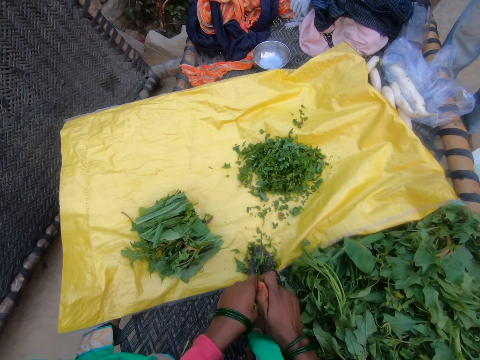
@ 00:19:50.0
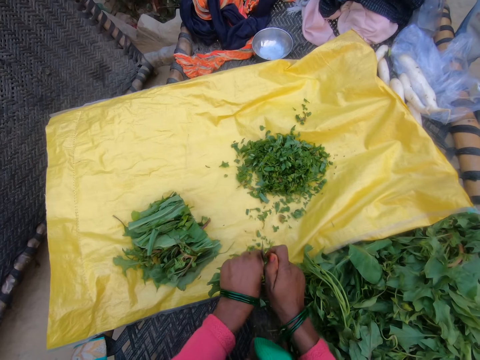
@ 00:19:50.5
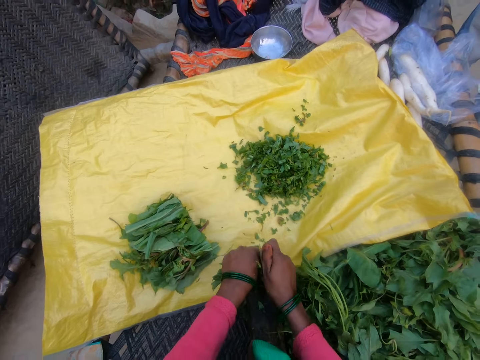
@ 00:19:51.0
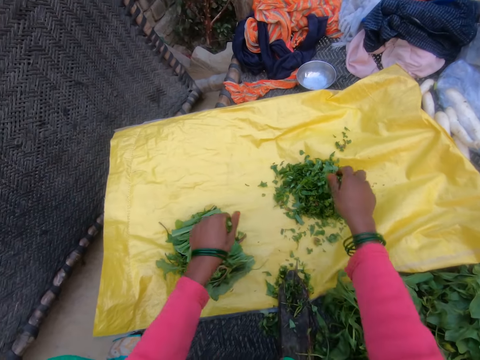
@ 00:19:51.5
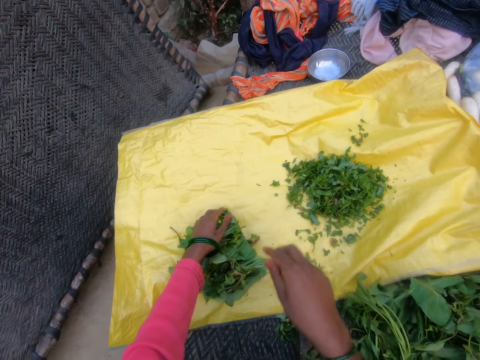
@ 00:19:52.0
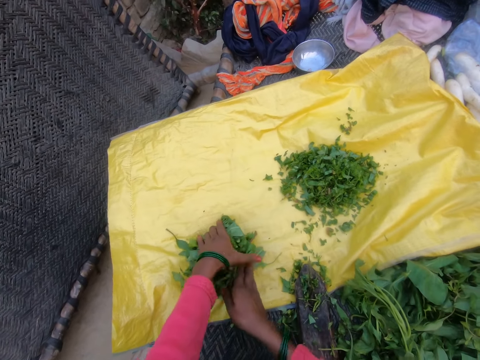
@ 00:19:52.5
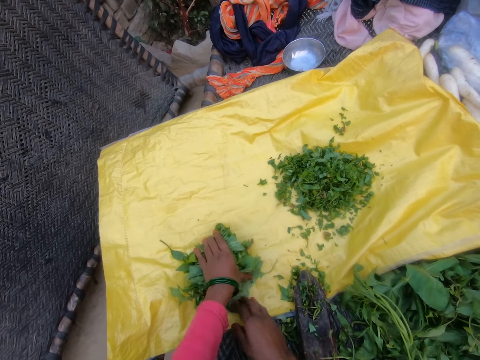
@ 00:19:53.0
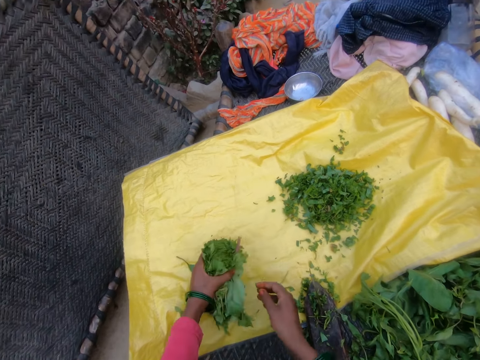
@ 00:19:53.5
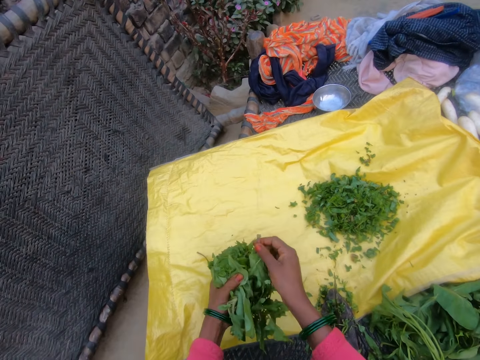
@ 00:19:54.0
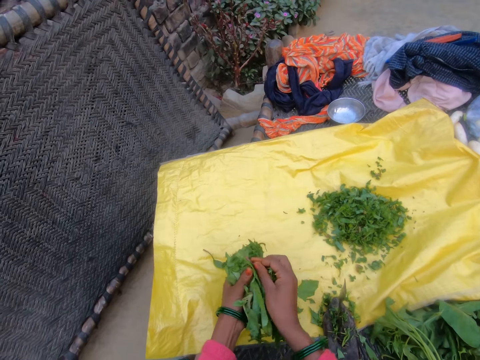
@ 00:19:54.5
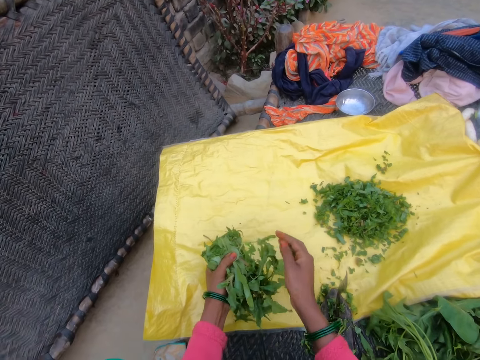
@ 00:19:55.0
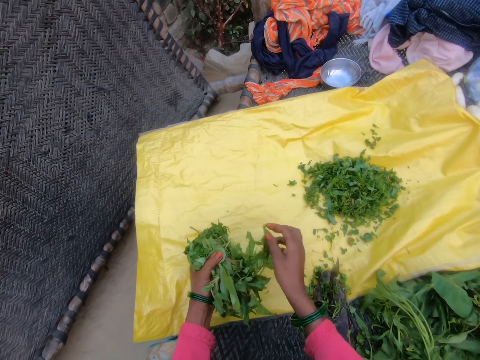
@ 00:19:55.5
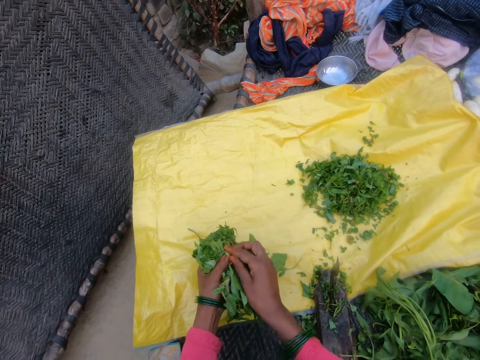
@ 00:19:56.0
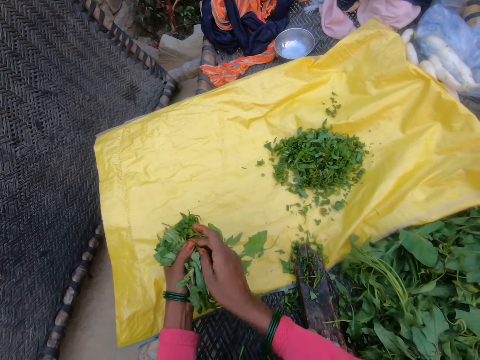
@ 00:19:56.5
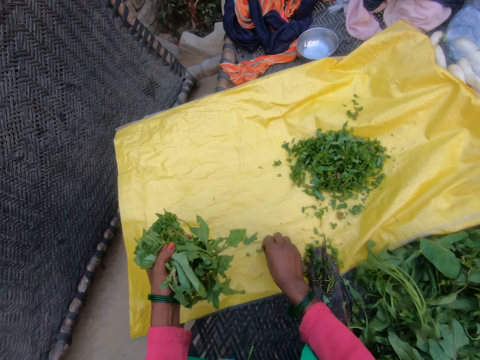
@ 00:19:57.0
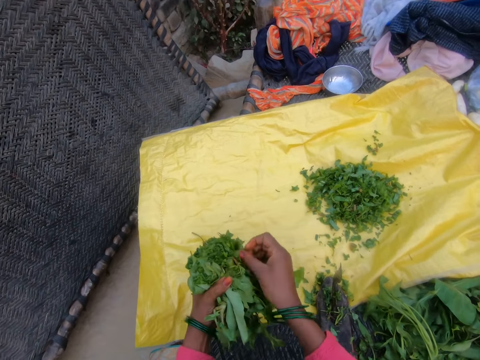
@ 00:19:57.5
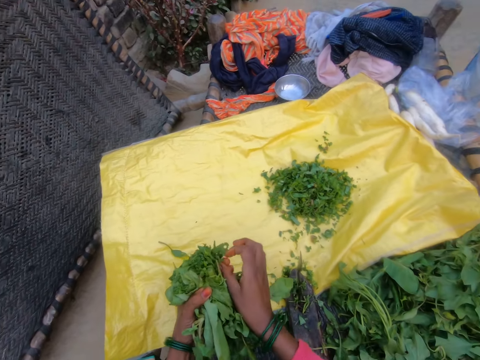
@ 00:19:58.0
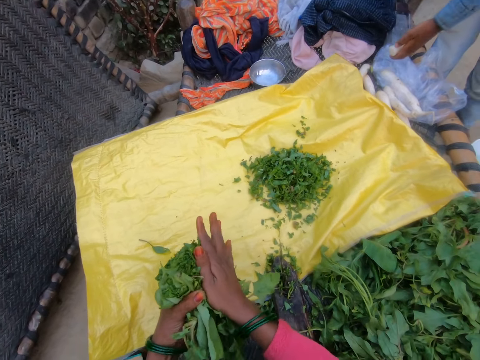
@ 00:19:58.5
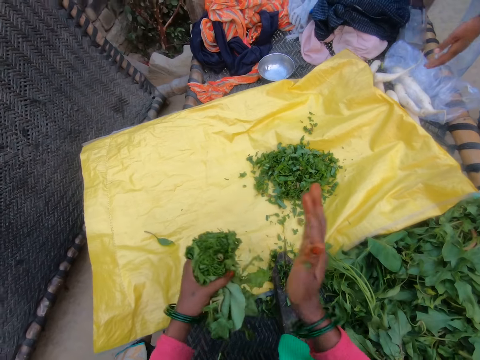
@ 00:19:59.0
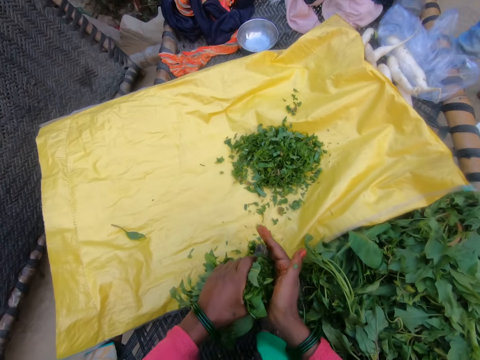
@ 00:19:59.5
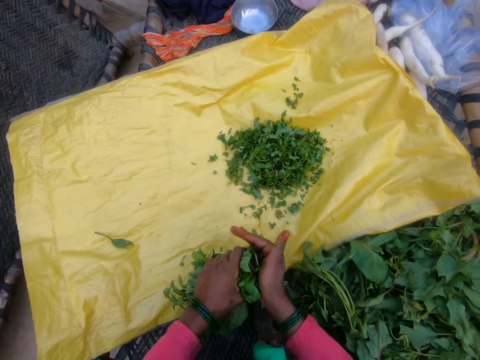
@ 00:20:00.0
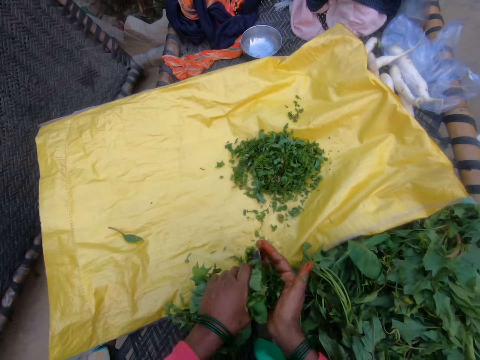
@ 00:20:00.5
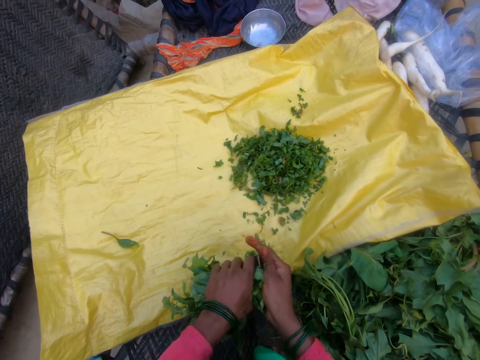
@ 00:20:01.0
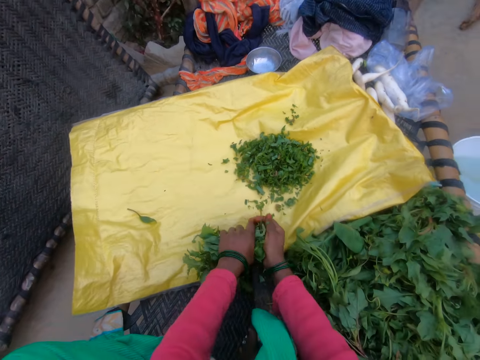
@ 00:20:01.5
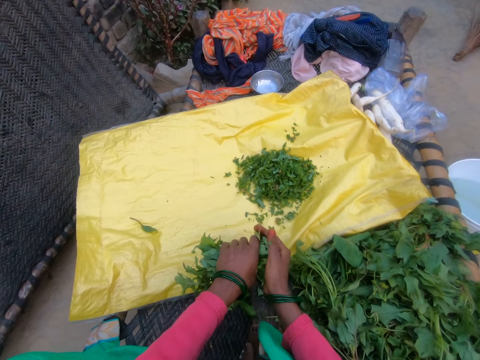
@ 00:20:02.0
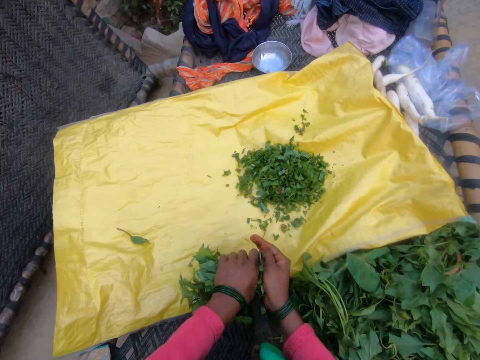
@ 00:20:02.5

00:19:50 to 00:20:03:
The person stands holding something. The camera wearer cuts the gathered vegetable with the cutting tool. They drop the cut vegetables on the sack. The person returns. The camera wearer gathers the half of the cut vegetables from the sack. They pick up the vegetable. They arrange the vegetable in the hand. The person walks away. The camera wearer cuts the gathered vegetable with the cutting tool.

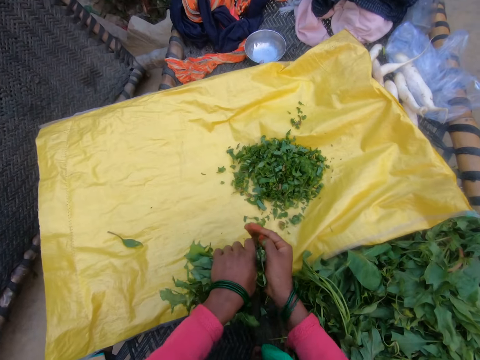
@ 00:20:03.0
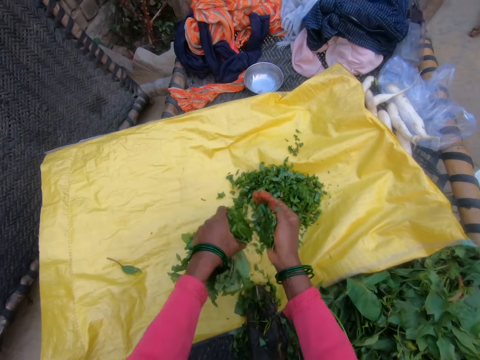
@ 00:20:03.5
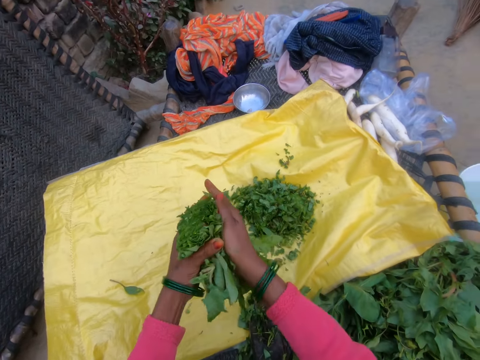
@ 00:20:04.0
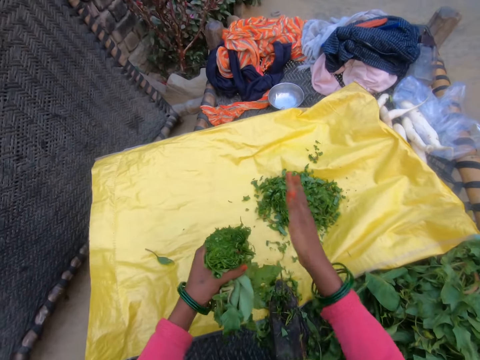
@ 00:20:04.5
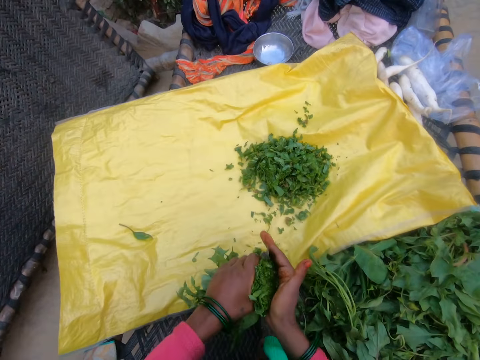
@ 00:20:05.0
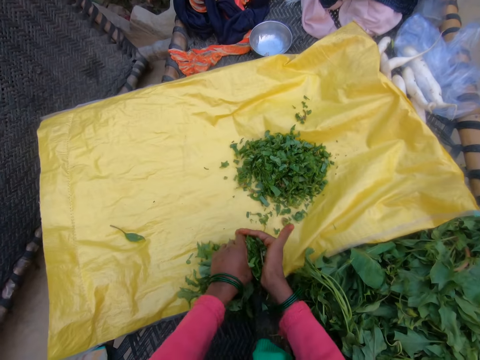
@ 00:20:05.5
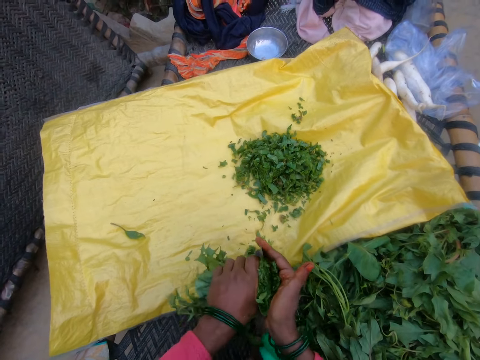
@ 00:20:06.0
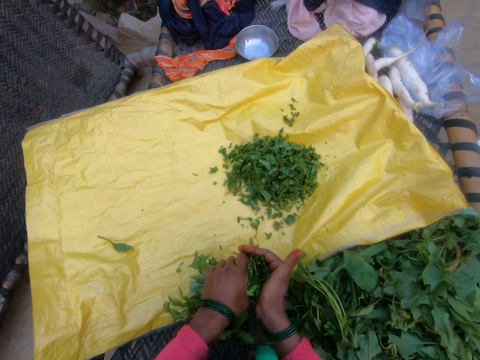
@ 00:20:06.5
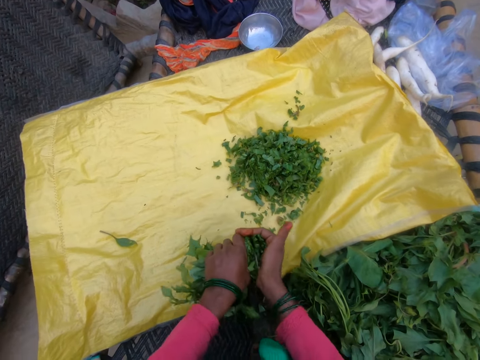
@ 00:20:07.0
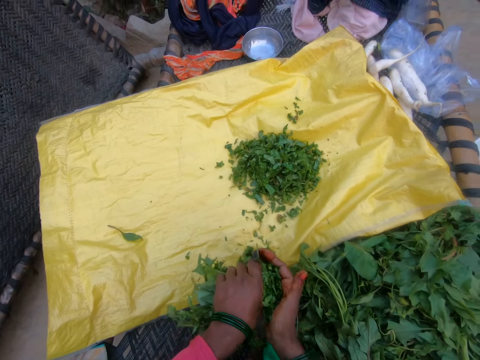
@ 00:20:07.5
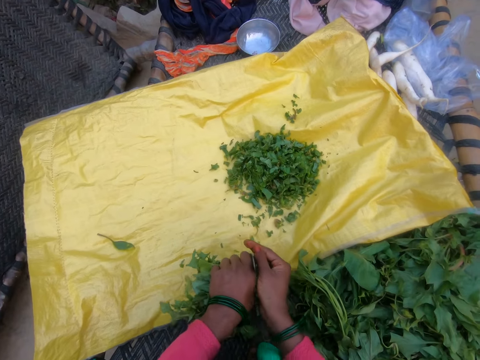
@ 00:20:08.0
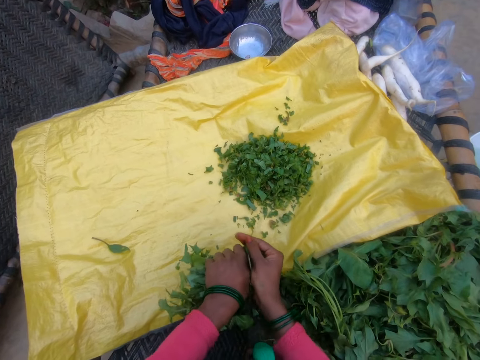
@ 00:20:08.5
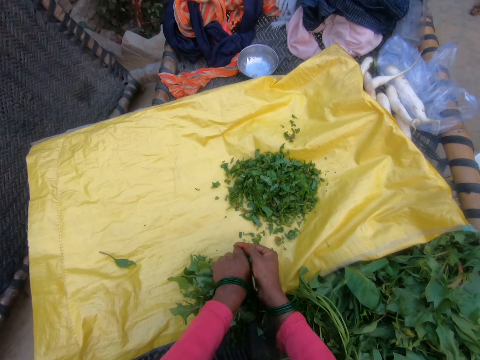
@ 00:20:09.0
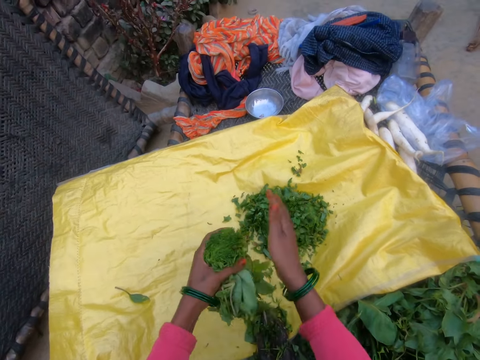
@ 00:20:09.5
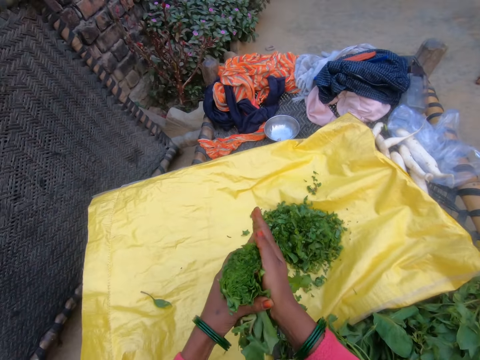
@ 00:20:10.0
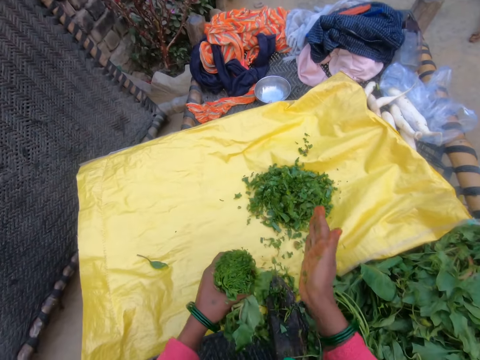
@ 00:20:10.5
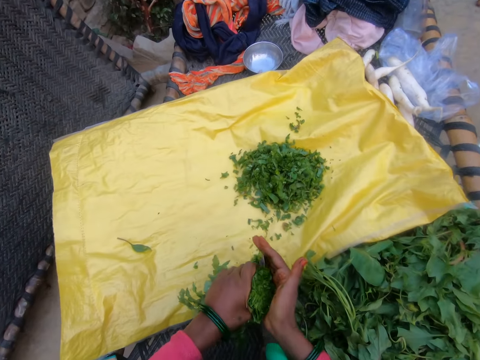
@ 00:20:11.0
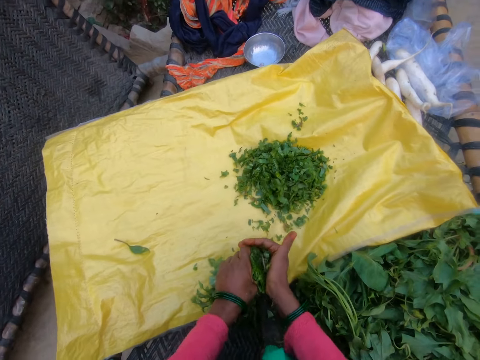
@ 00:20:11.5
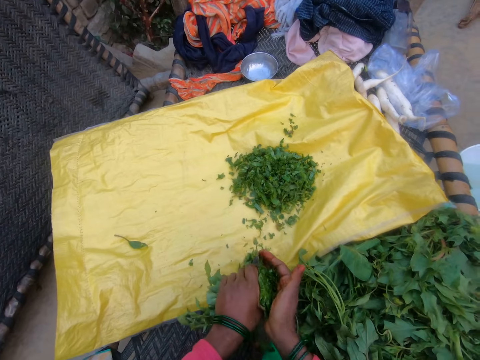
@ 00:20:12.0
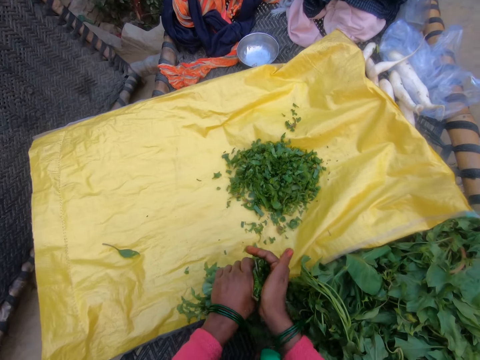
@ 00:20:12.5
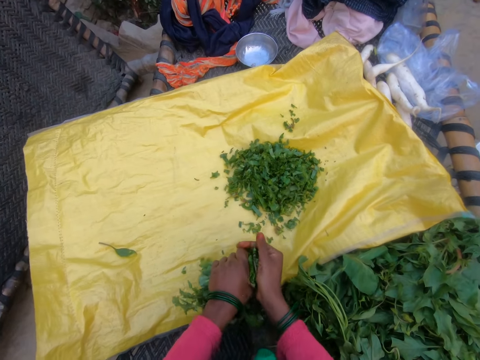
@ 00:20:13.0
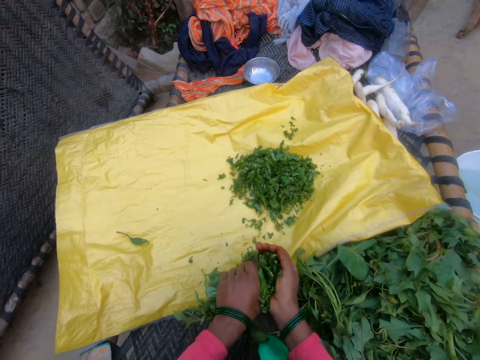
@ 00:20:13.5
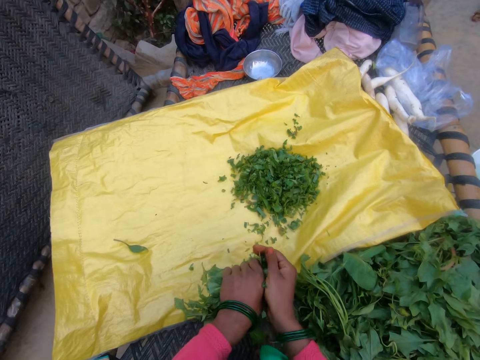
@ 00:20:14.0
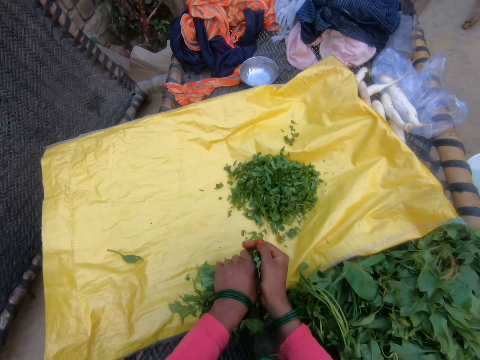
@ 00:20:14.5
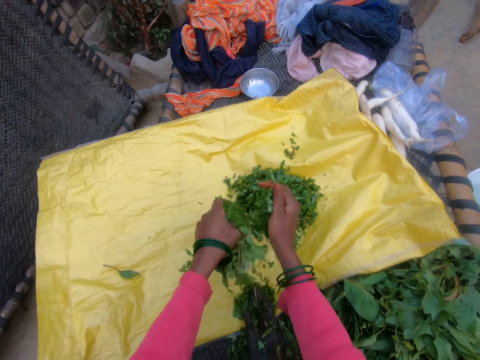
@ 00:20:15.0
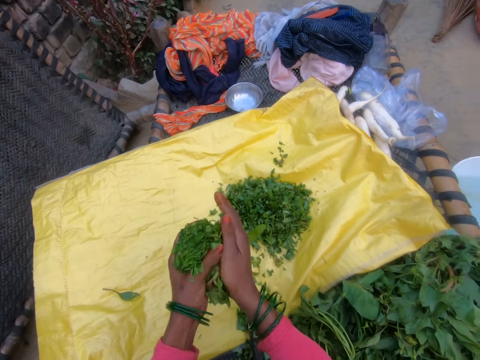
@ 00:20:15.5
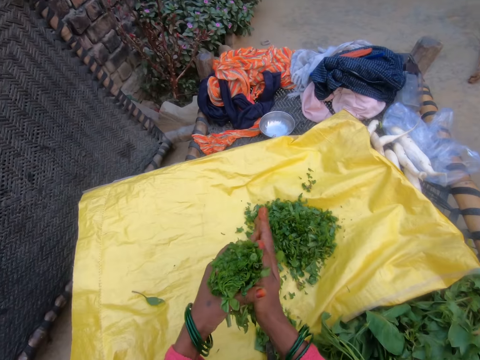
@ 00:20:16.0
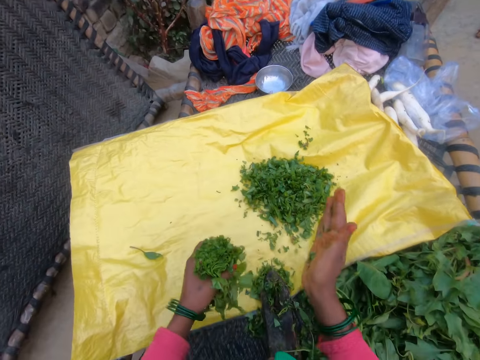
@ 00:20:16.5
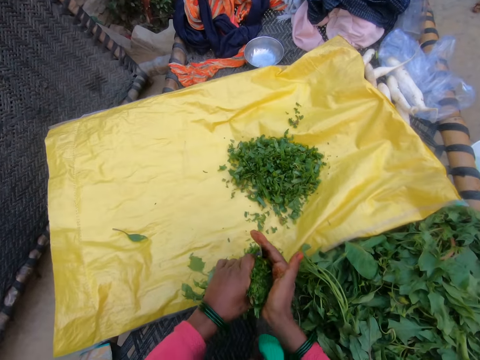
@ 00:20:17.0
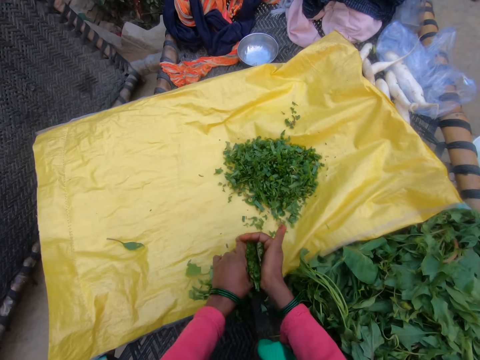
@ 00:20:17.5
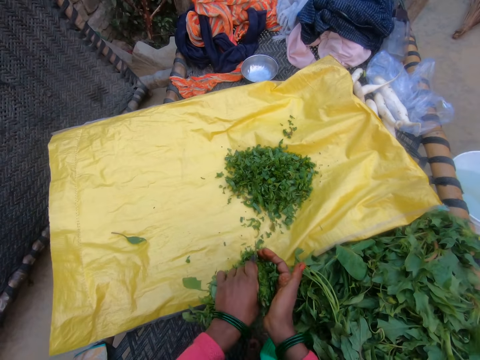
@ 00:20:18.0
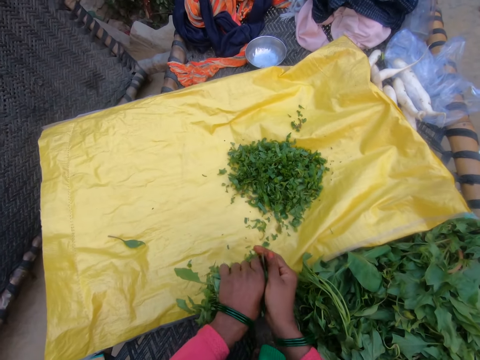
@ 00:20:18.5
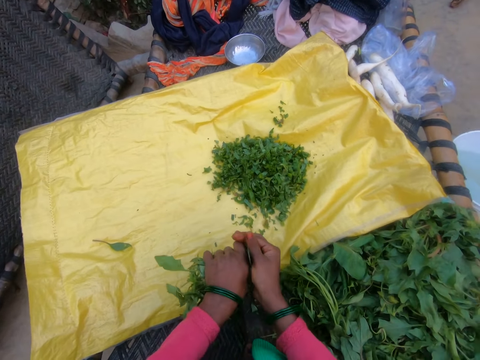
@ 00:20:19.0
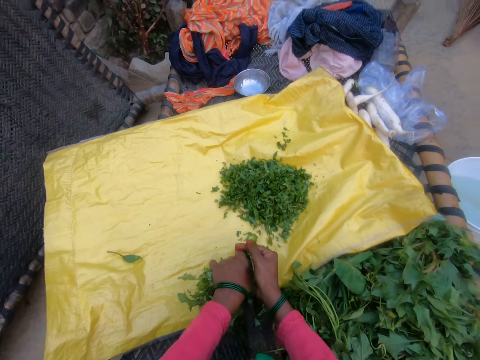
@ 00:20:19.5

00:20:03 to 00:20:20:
The camera wearer drops the cut vegetables on the sack. They press the vegetable with the hand. They cut the gathered vegetable with the cutting tool. They drop the cut vegetables on the sack. They press the vegetable with the hand. They cut the gathered vegetable with the cutting tool. They drop the cut vegetables on the sack. They press the vegetable with the hand. They cut the gathered vegetable with the cutting tool.
